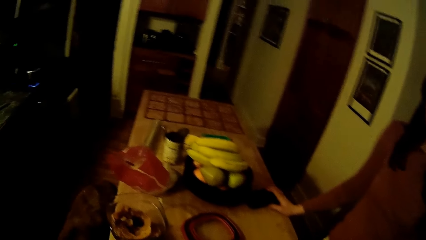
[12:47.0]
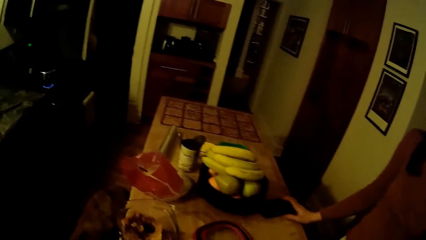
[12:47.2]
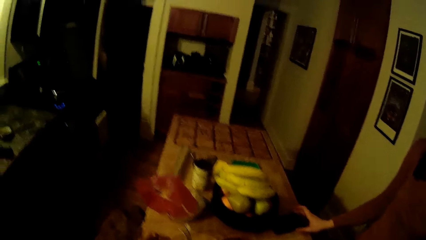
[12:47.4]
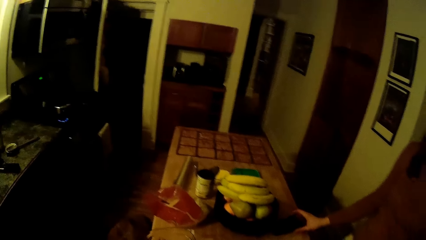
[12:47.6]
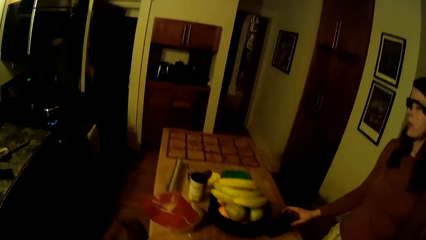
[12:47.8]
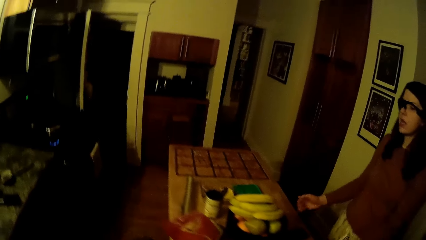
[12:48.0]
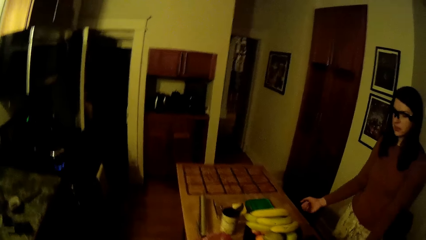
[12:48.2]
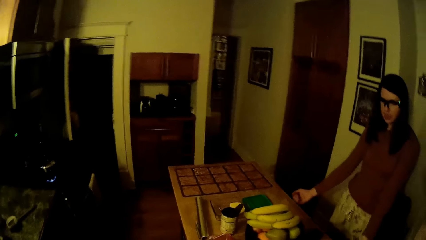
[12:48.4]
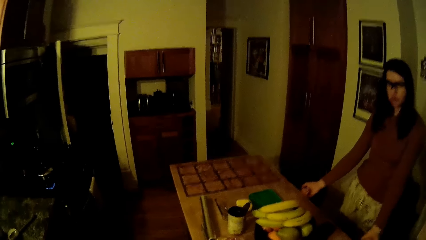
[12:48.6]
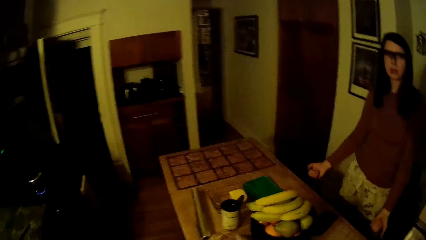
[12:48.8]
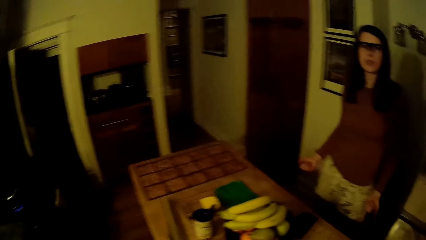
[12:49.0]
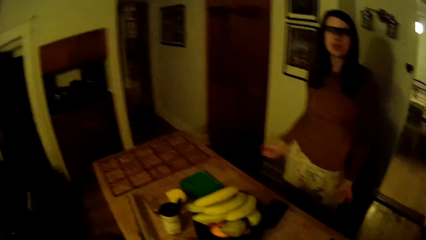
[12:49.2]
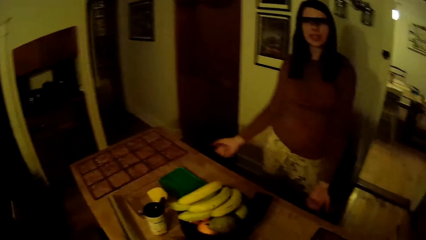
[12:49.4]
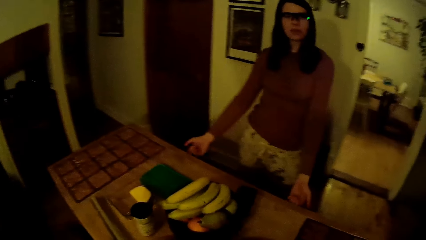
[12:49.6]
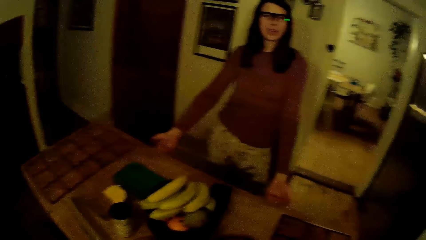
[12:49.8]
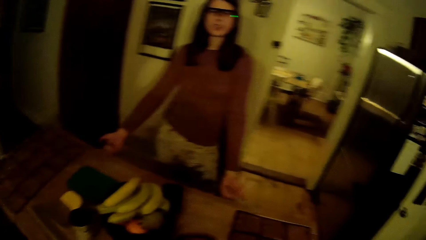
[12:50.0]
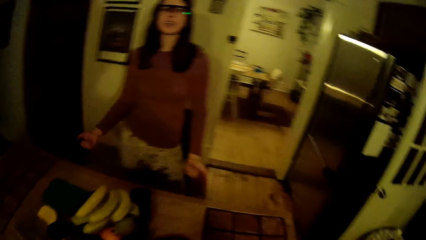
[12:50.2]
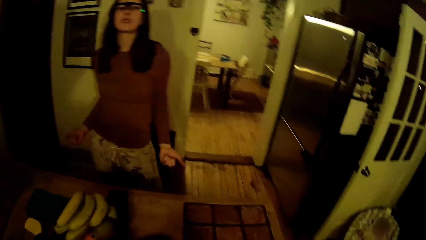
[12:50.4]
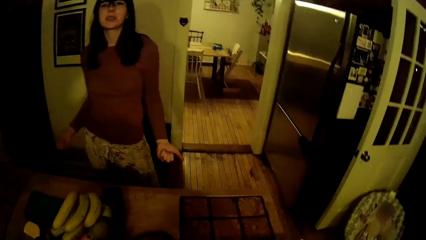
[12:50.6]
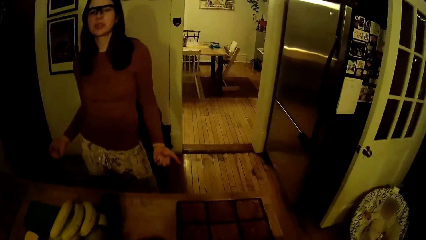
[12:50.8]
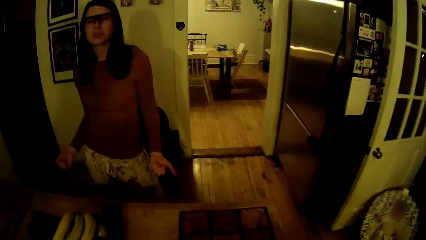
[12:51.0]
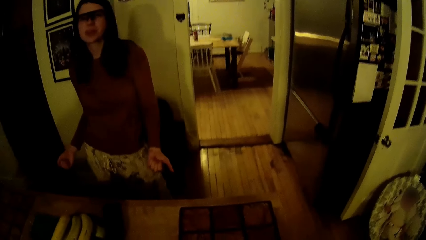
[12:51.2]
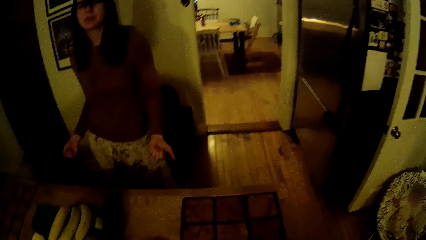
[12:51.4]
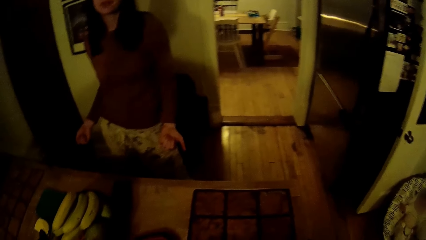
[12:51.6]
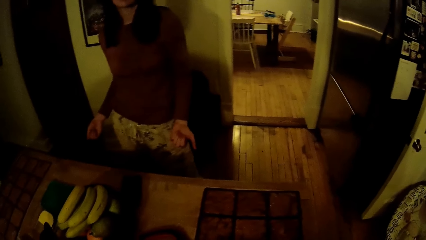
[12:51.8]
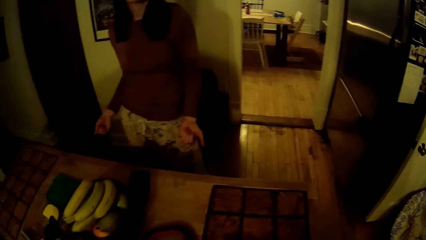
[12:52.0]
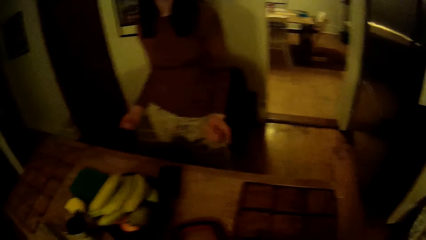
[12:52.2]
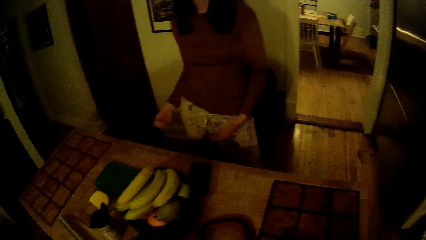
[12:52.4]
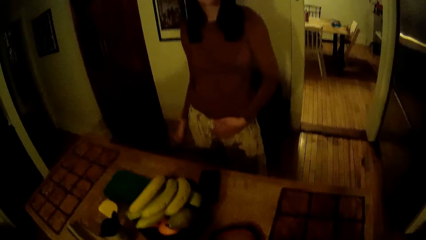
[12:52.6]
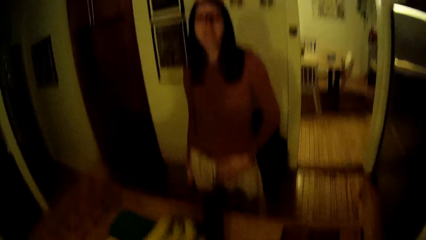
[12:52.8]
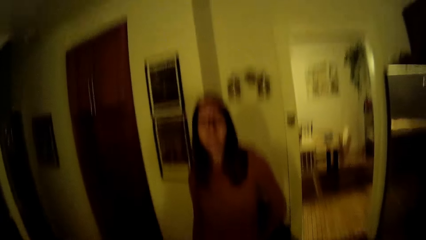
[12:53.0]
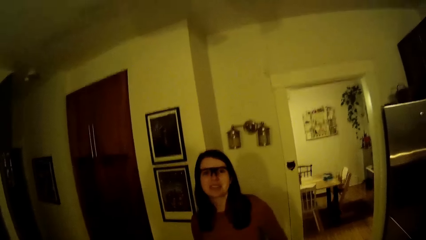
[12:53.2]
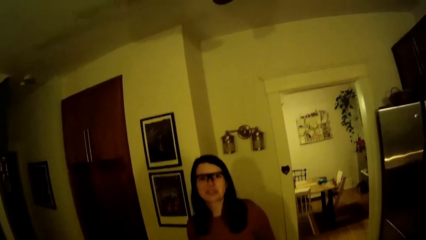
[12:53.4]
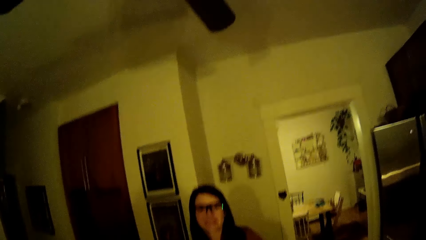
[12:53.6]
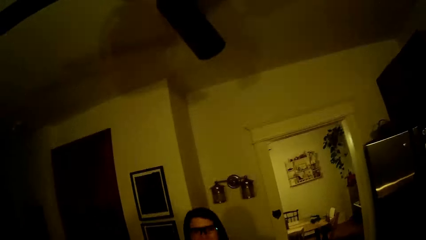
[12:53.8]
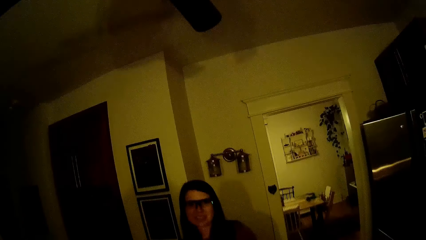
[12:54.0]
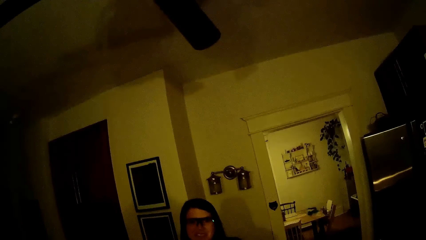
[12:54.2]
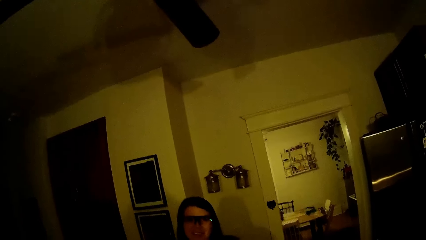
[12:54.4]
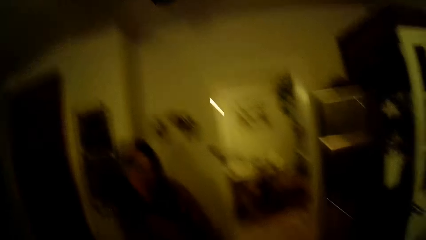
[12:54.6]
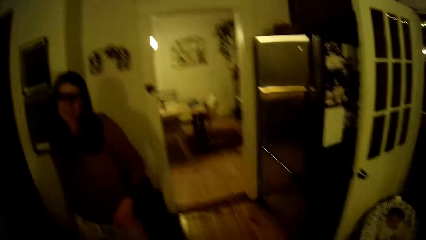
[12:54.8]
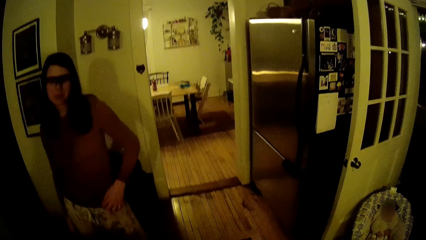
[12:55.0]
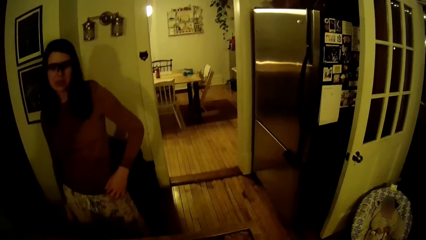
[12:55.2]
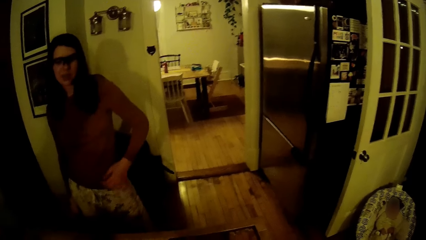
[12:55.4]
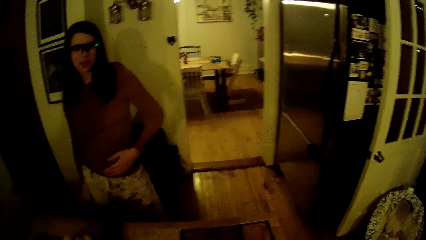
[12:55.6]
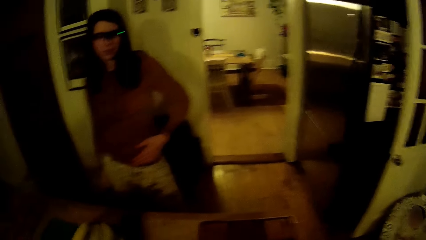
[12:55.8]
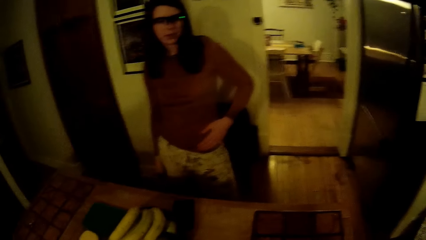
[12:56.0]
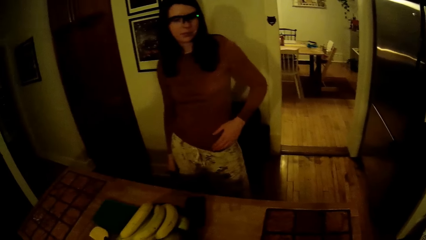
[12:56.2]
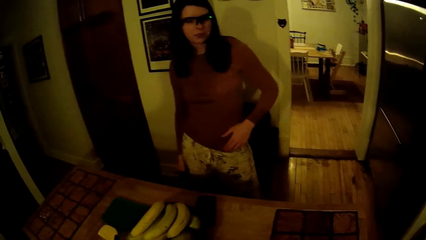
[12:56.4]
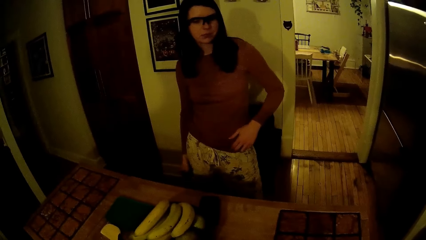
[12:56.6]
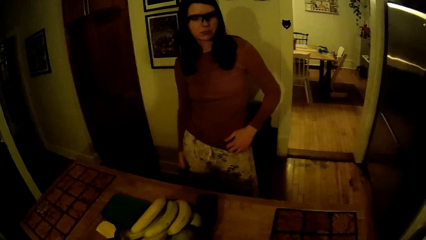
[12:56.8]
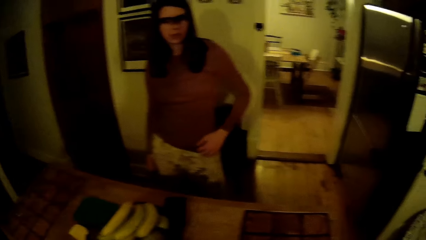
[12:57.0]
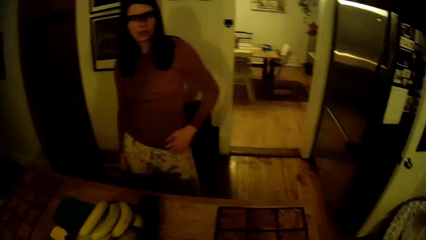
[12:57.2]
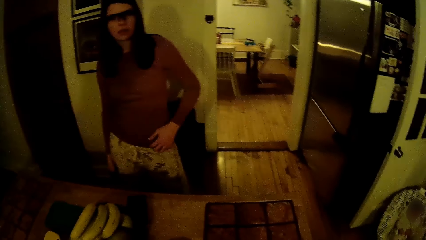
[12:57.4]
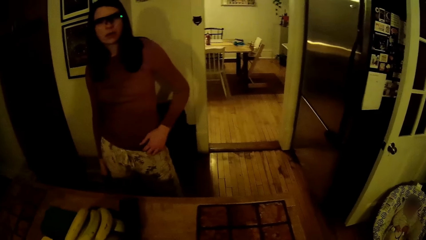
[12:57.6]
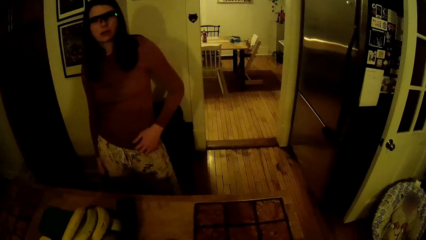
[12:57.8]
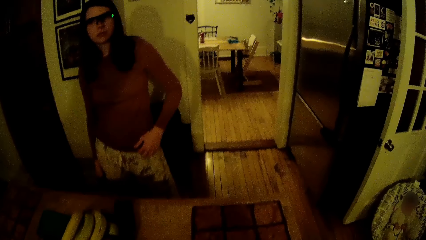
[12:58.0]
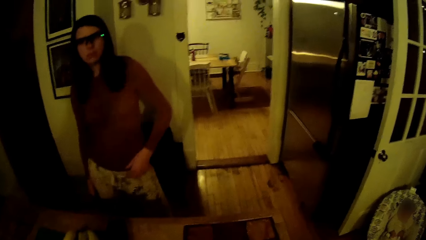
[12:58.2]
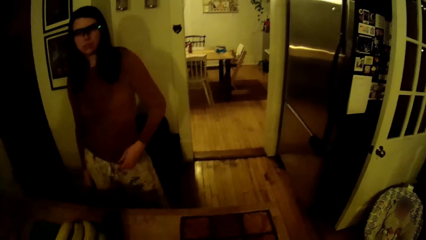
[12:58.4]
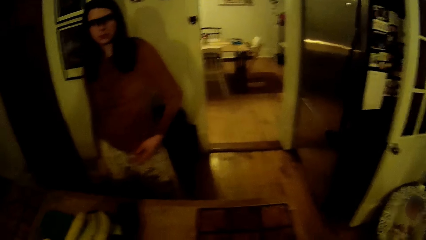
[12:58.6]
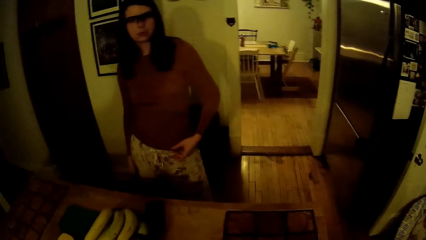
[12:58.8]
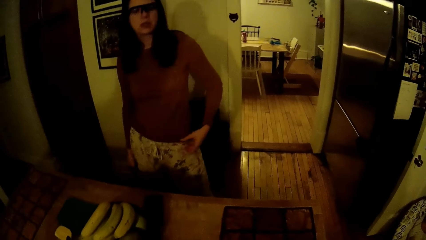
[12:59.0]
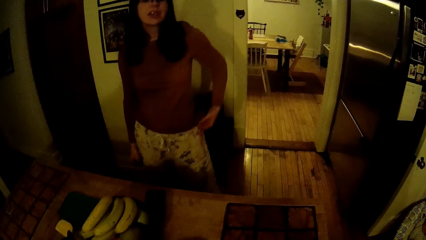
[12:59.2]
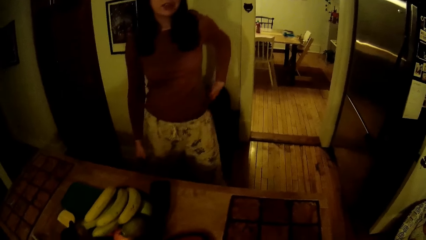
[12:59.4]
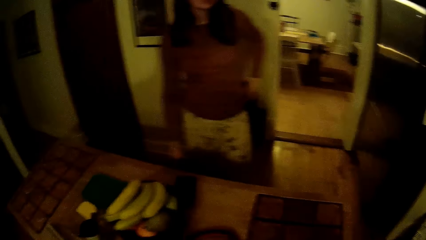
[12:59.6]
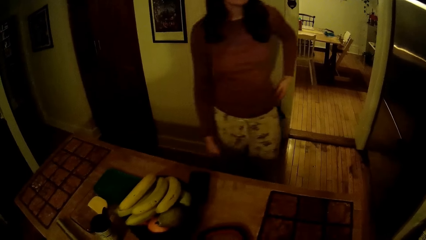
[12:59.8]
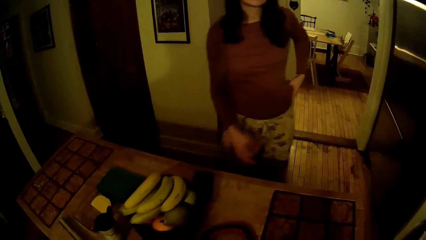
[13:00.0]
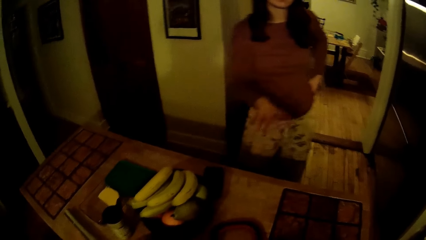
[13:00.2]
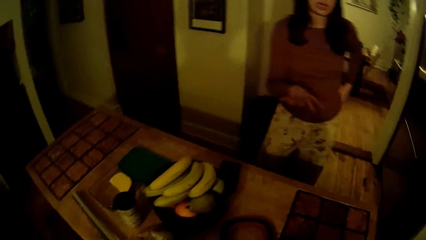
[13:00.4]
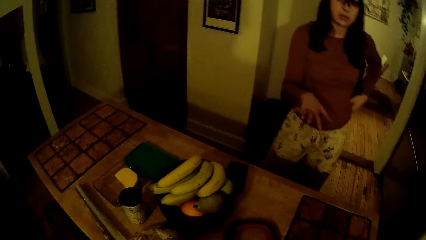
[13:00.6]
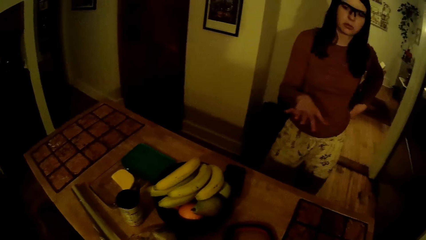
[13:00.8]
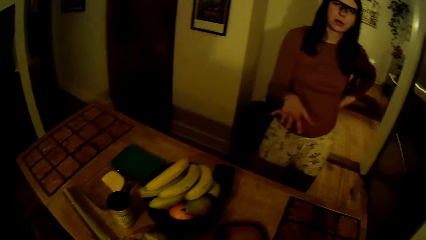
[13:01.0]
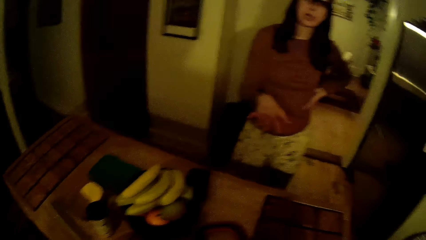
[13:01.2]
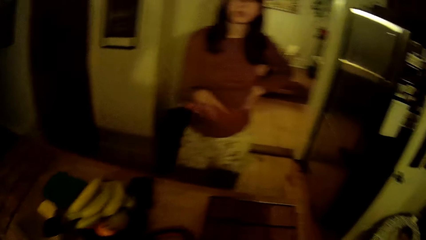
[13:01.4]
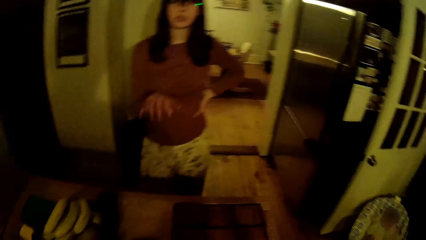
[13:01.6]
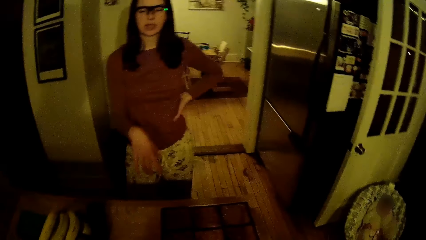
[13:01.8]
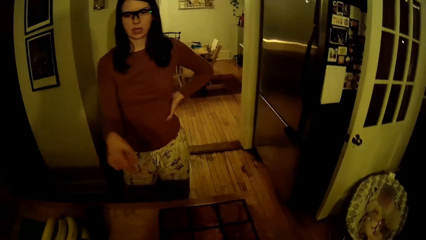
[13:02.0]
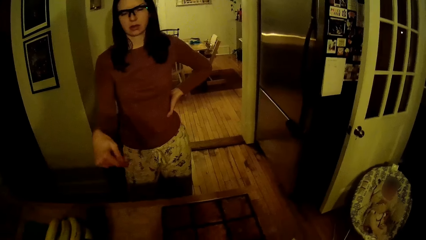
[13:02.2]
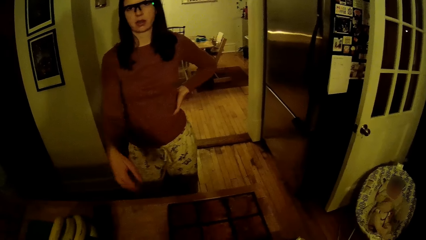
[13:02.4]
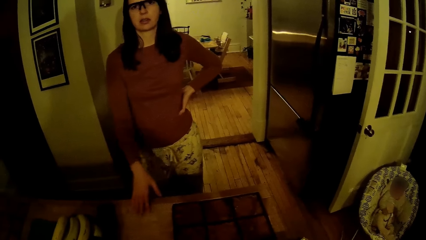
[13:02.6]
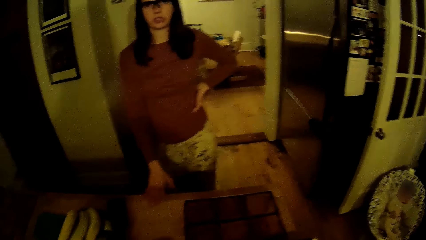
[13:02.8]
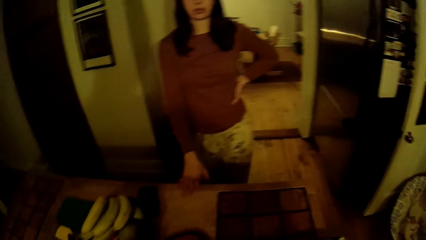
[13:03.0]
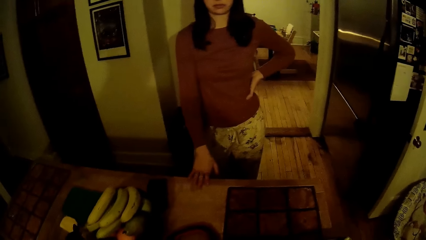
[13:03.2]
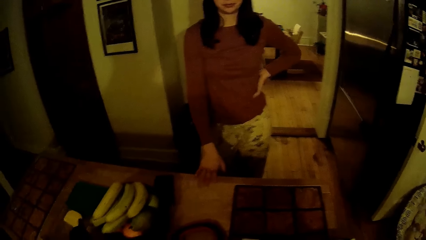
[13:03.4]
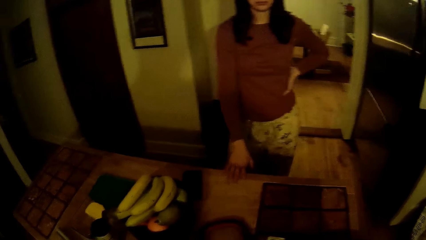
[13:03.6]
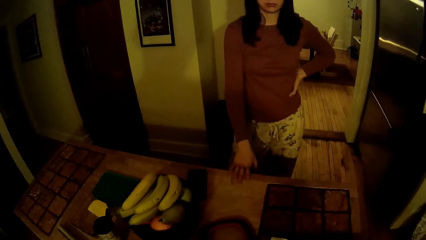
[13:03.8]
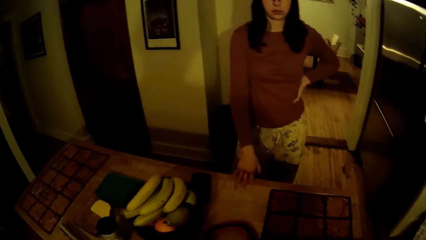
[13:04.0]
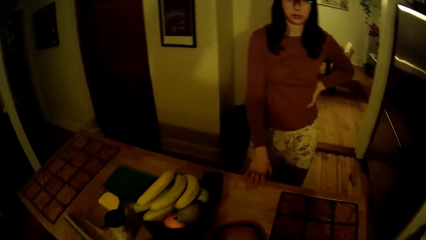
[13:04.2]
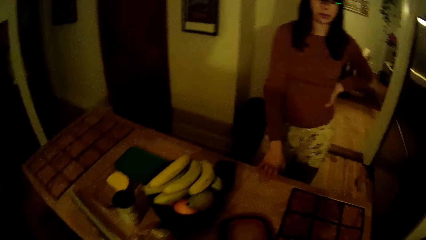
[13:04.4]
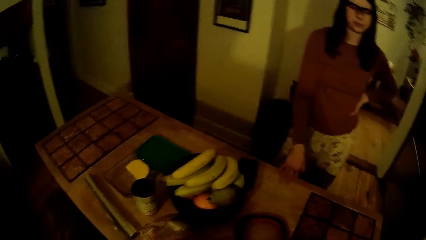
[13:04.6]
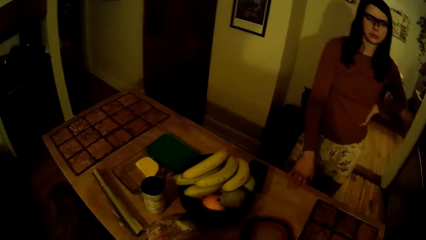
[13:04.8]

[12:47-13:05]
The woman moves her hands. The woman moves a hand on her cloth. The woman moves a hand. The woman holds the kitchen table with her right hand. The woman puts a hand on the table.
